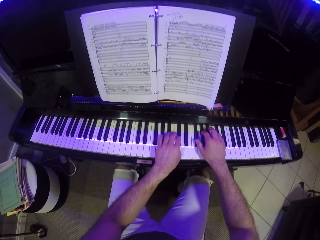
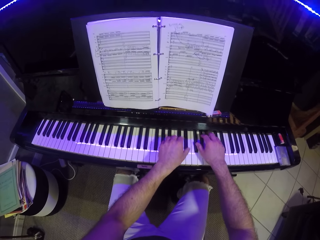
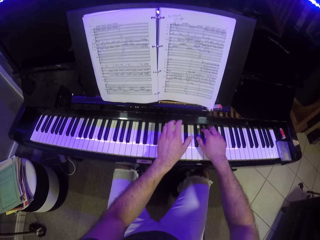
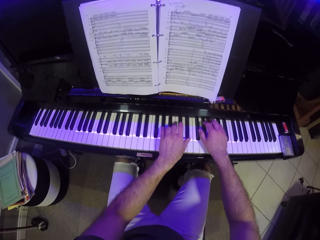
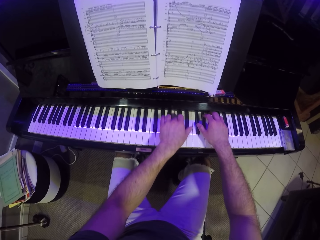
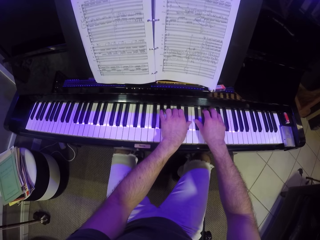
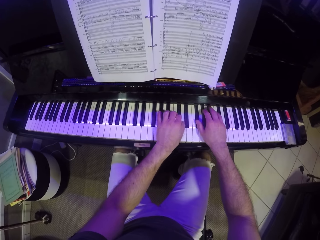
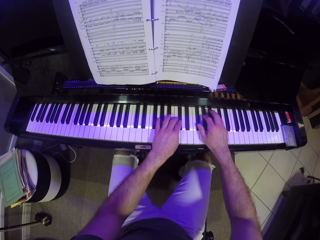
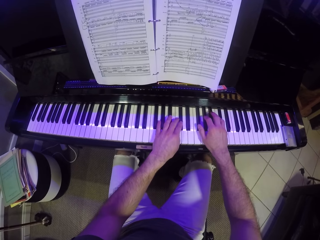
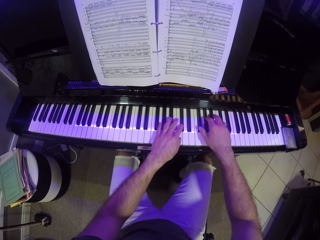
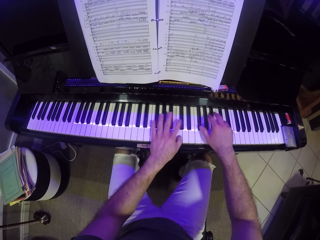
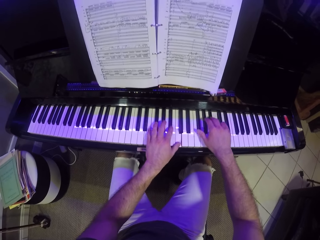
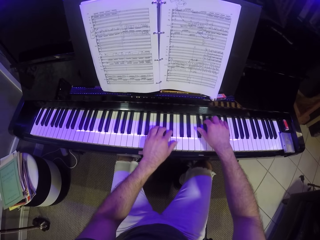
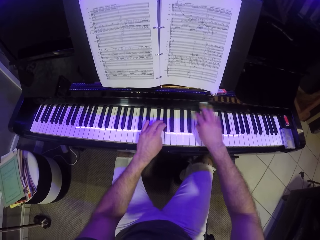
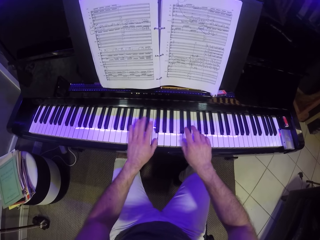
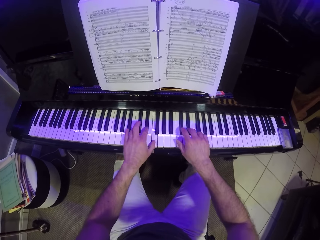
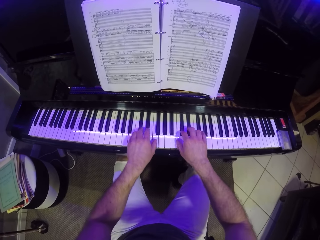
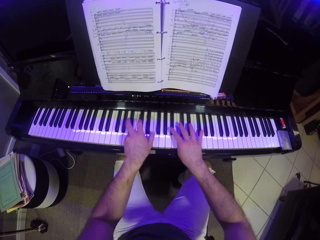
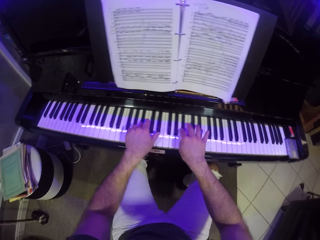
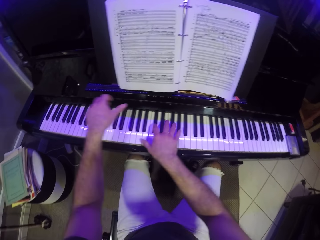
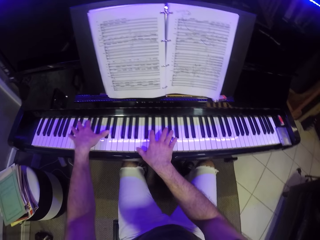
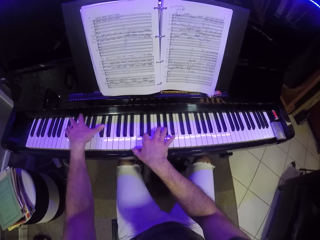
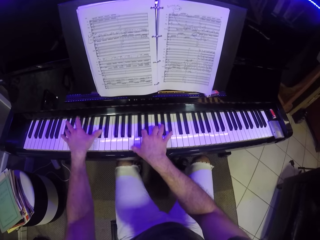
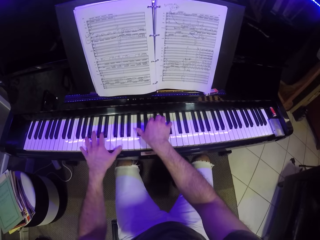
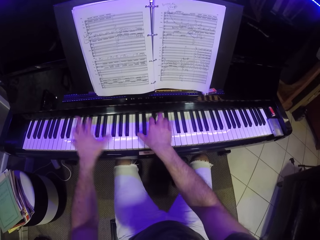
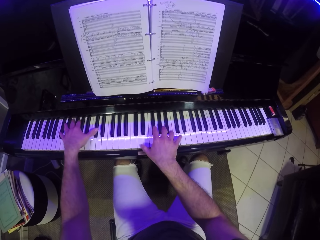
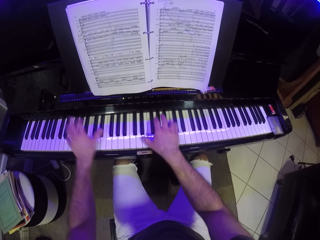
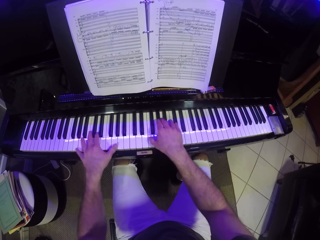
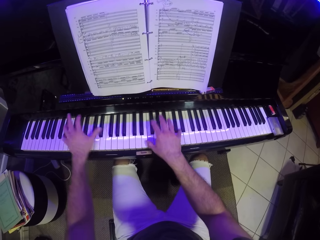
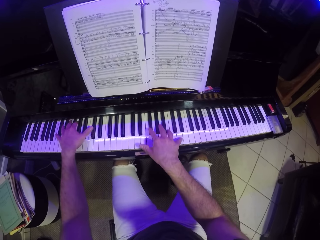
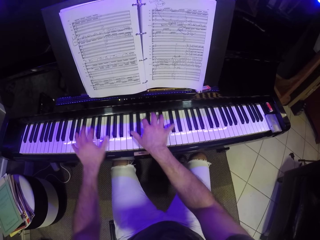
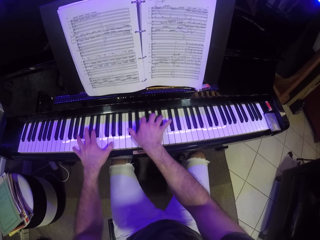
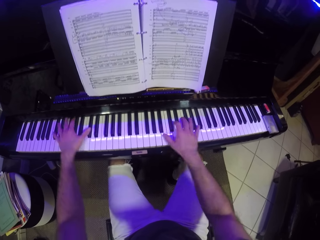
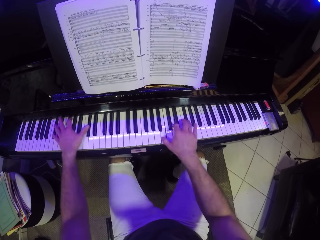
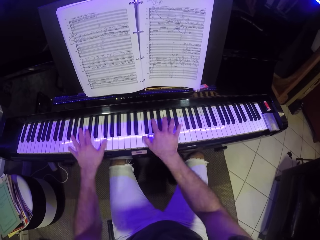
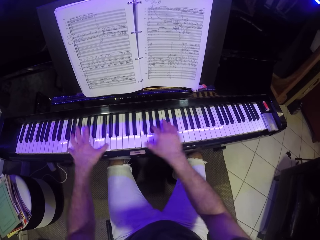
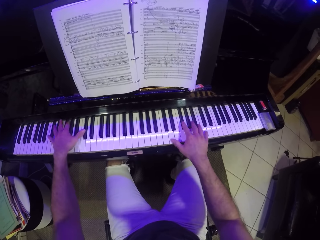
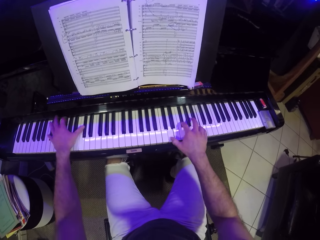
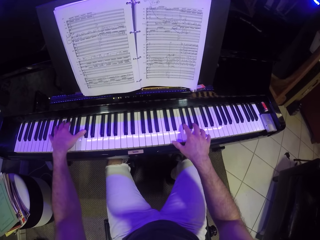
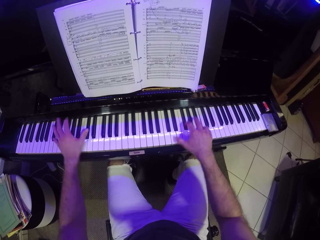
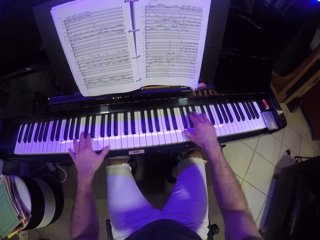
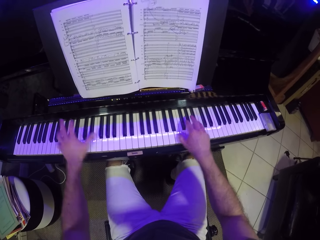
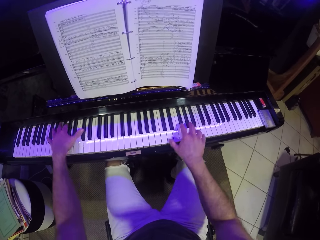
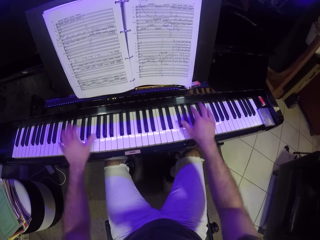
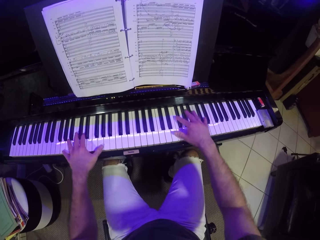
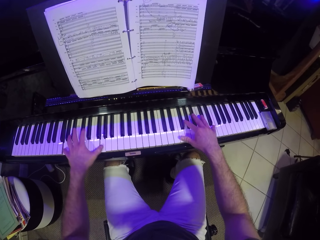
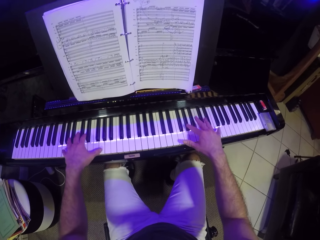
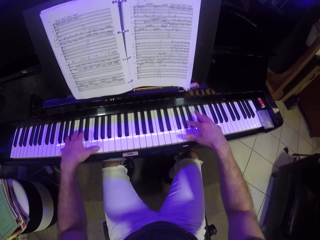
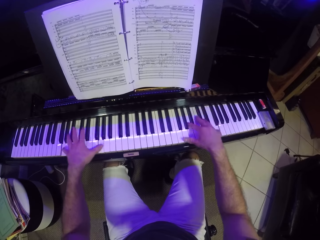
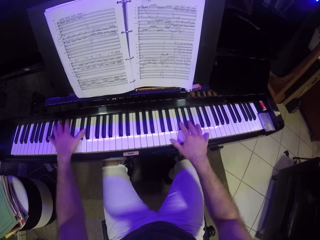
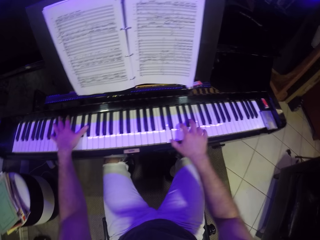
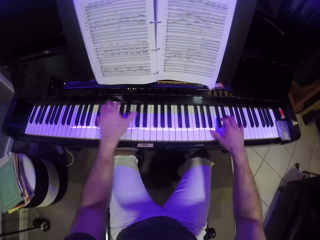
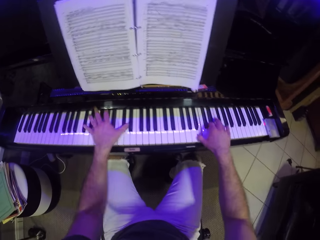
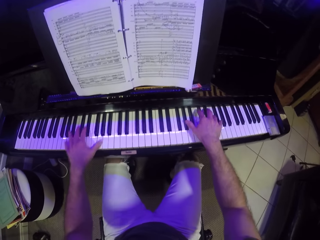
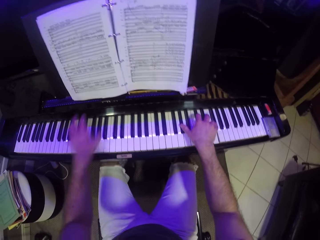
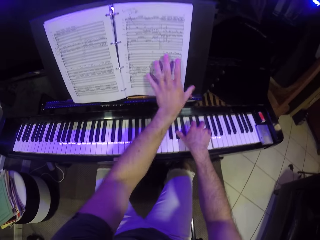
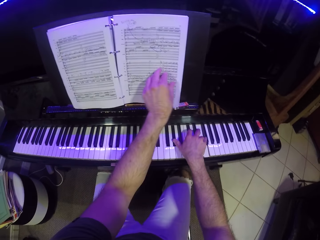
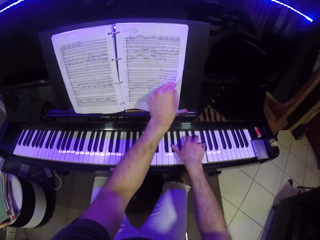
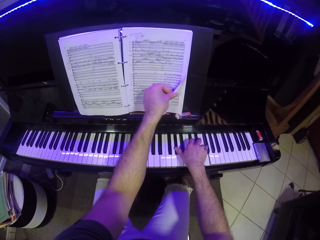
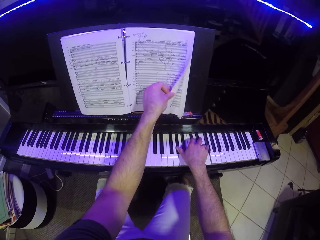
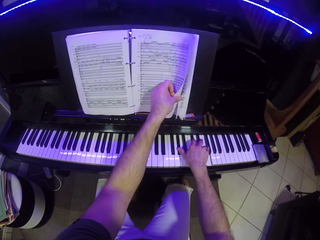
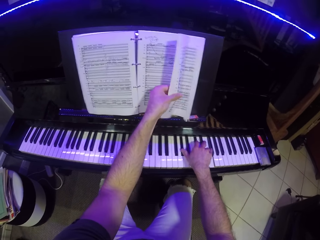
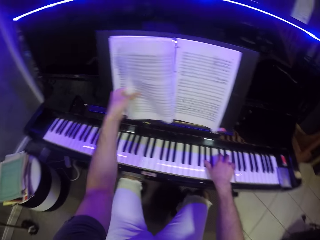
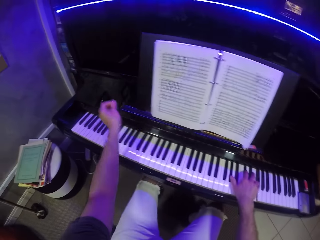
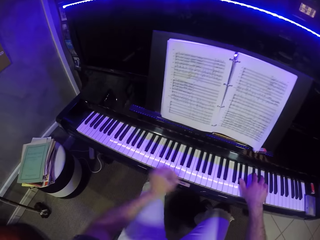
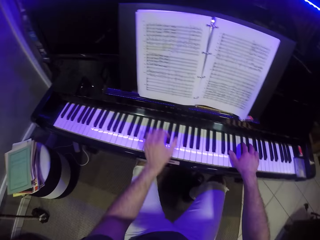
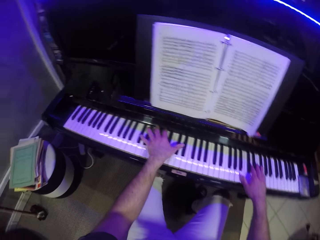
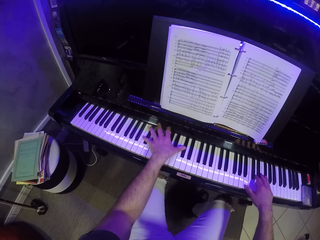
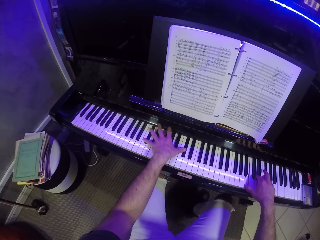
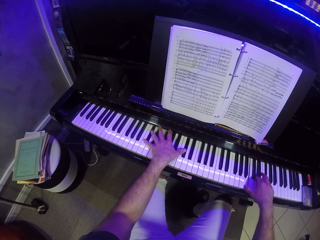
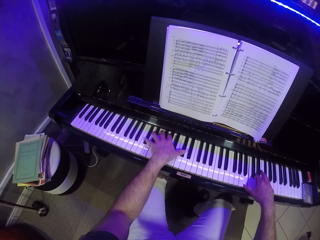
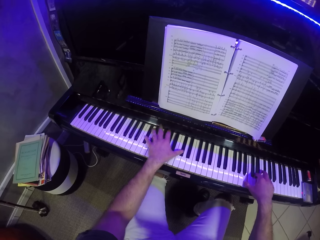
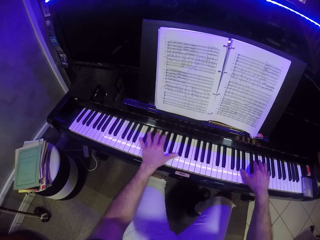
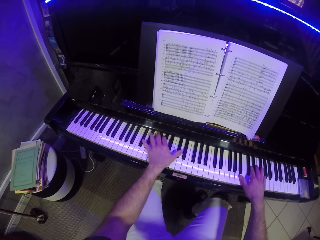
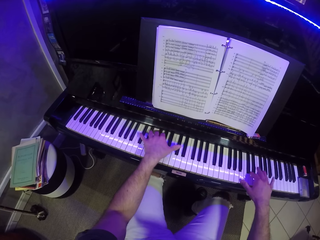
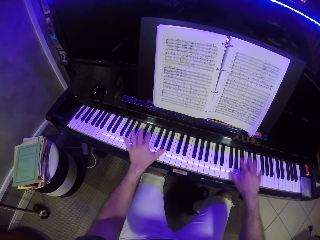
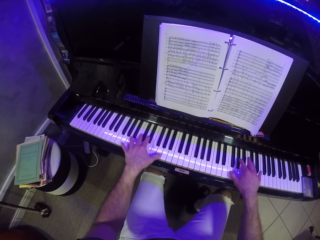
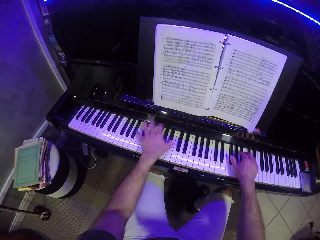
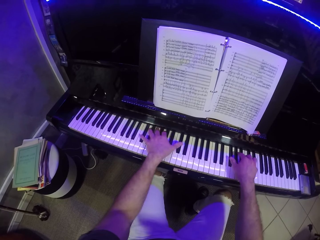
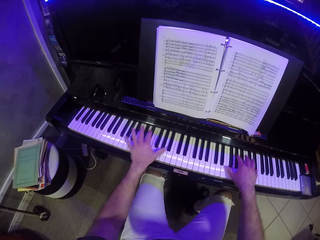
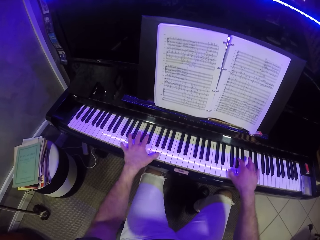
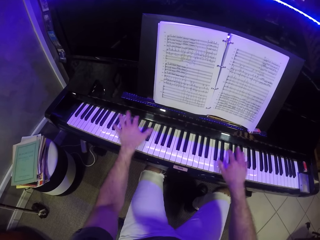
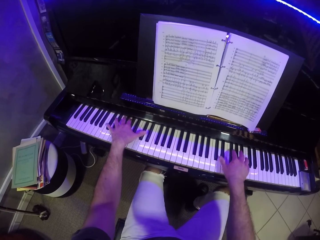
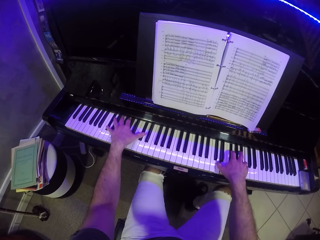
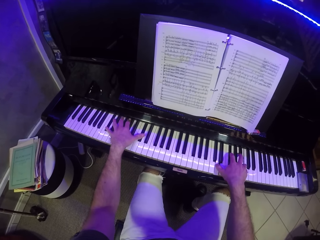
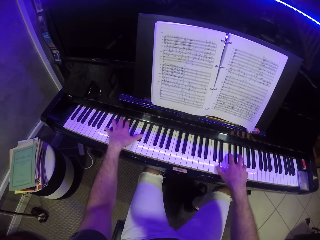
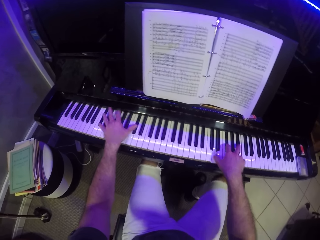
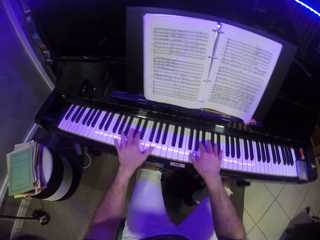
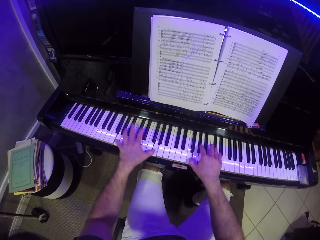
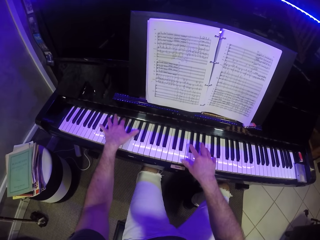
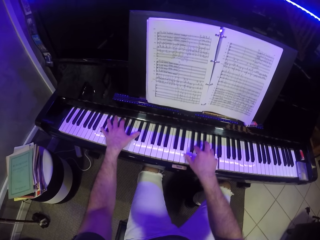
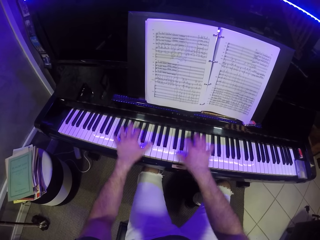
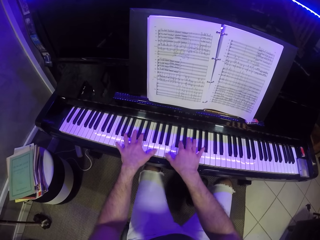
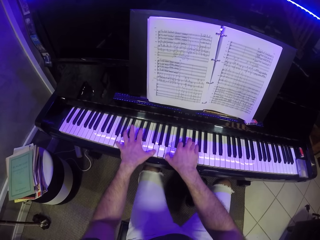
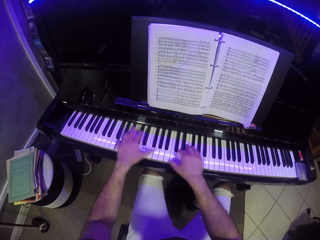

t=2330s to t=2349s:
The camera wearer turns a page of the book with his left hand. He plays the keyboard with both hands.

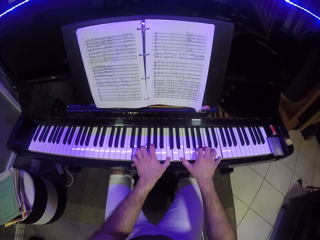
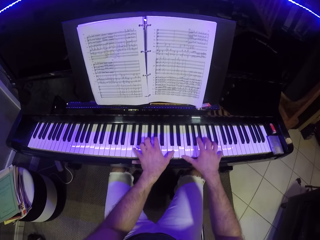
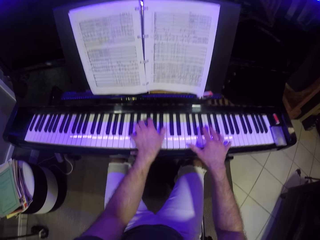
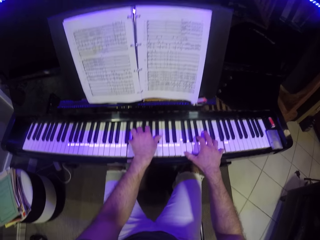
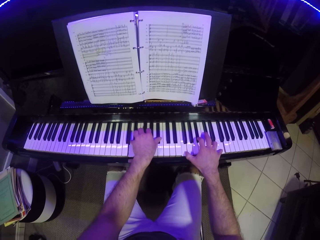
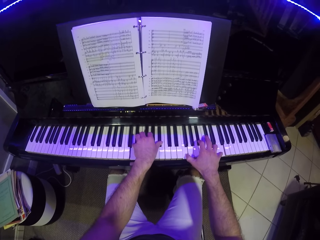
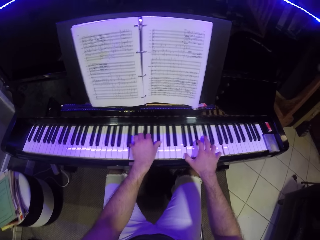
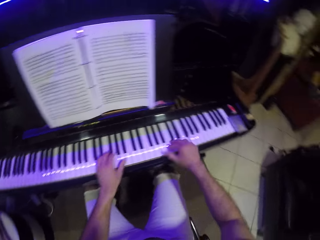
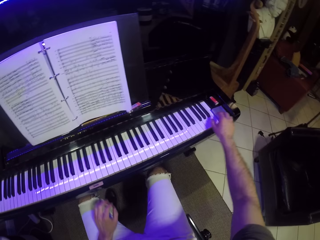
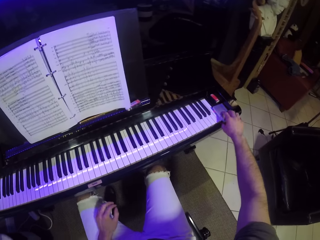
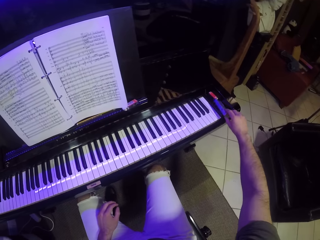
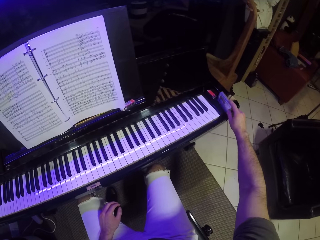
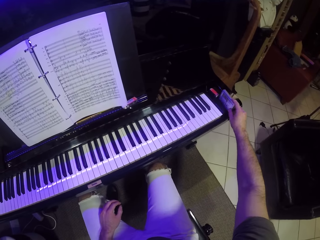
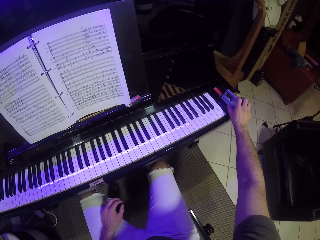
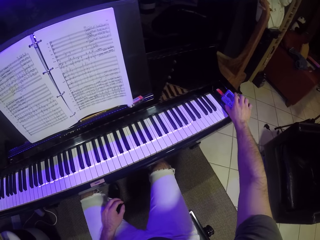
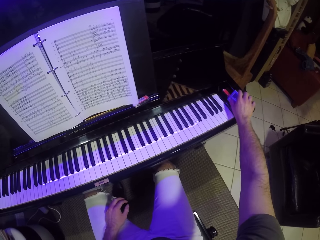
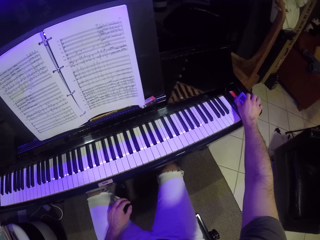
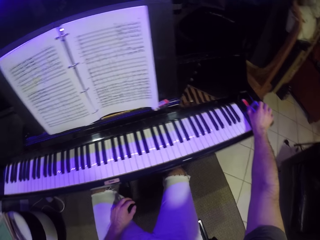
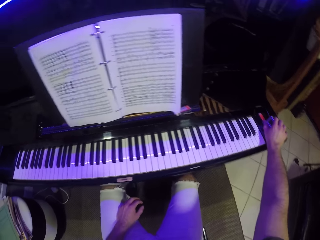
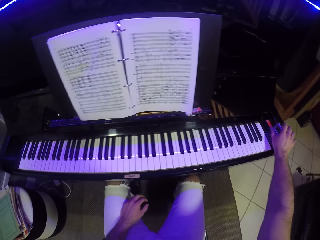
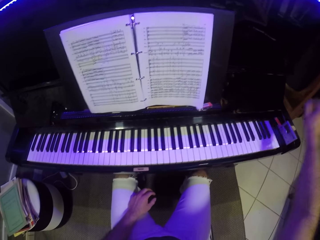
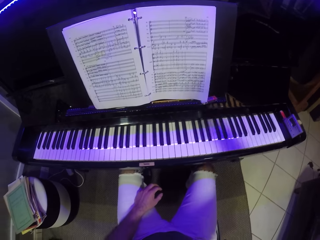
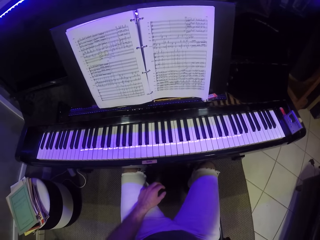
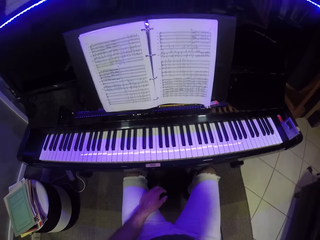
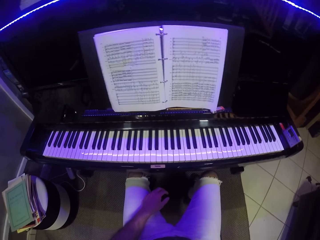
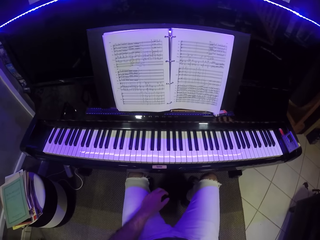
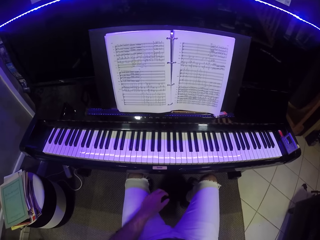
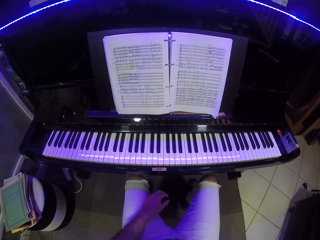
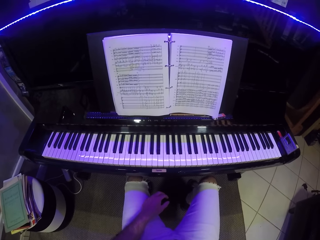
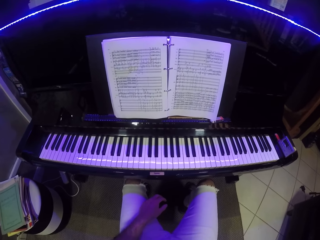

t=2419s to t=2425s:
The camera wearer takes the timer with his right hand. He touches something. He presses a button in the timer with his right fingers. He puts his right hand on his head.
